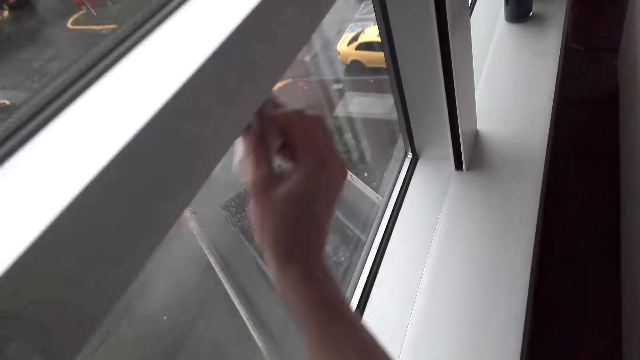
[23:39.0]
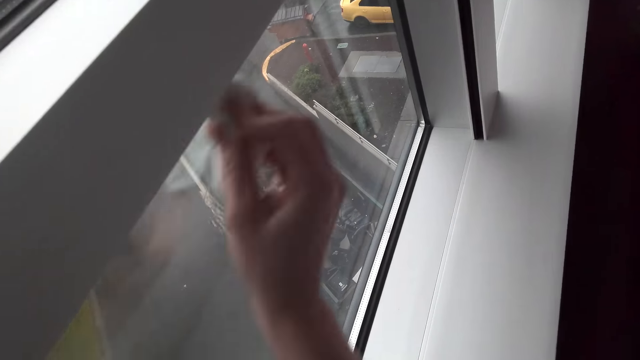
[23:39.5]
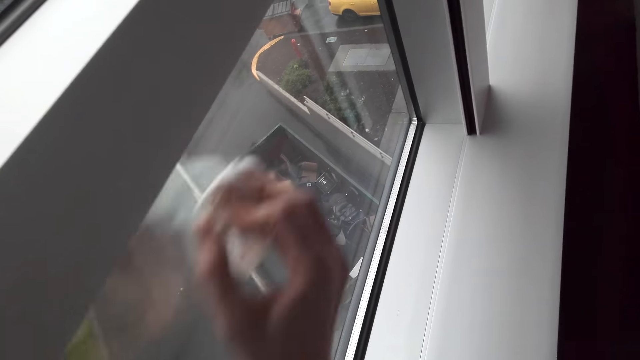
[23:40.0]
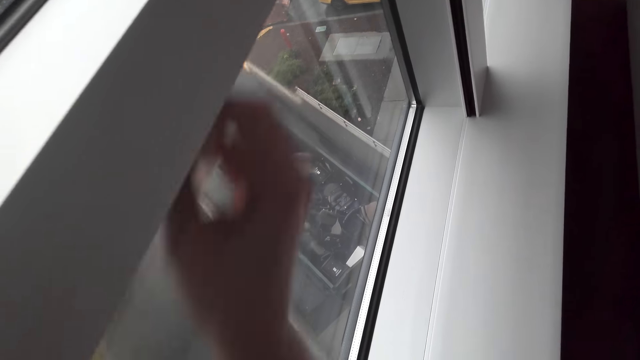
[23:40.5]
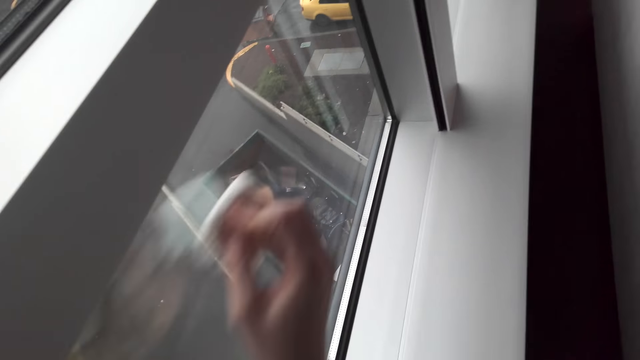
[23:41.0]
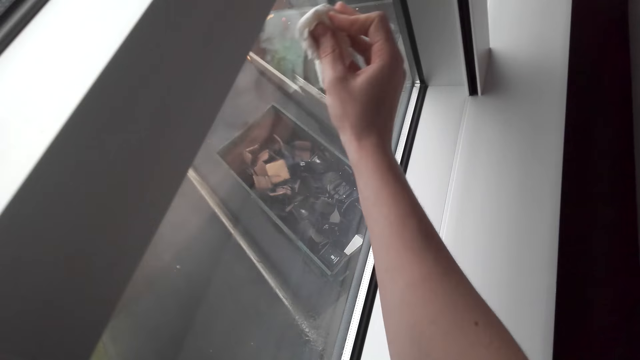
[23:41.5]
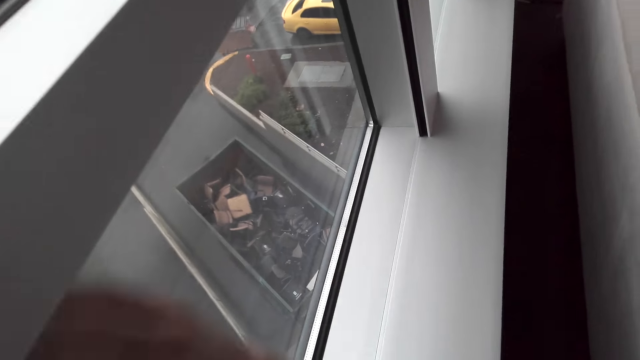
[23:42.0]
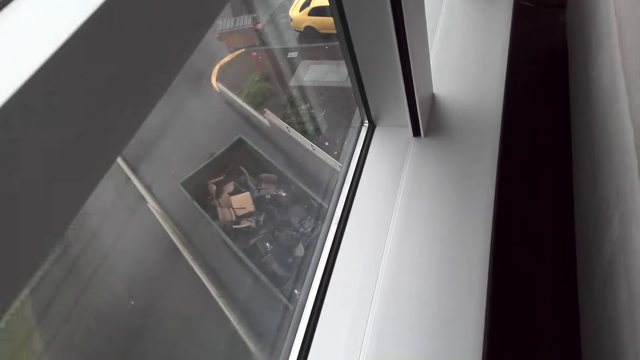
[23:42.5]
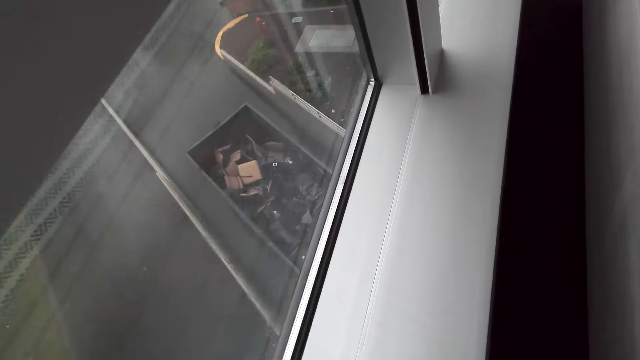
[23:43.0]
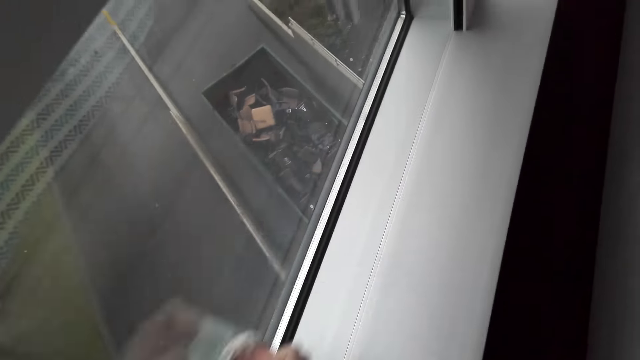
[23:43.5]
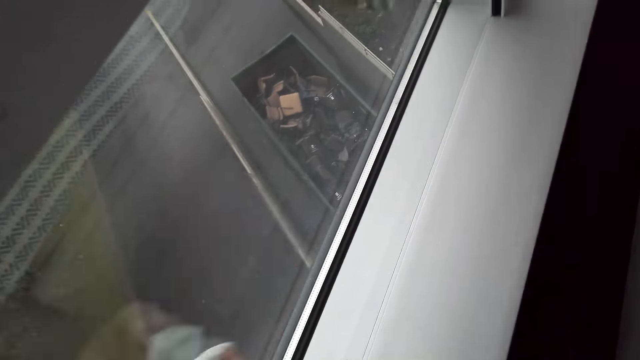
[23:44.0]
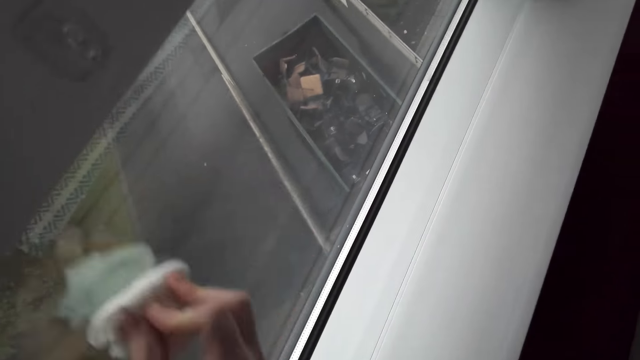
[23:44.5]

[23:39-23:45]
The camera wearer wipes the window with the tissue paper.

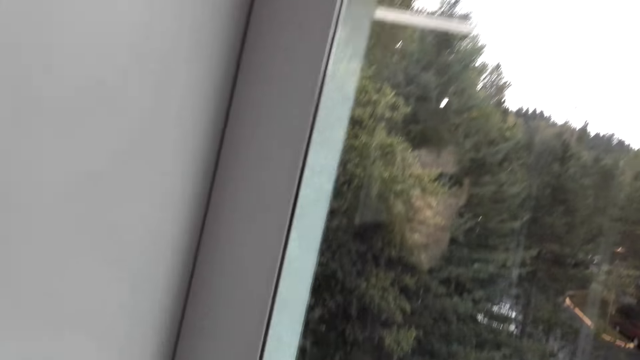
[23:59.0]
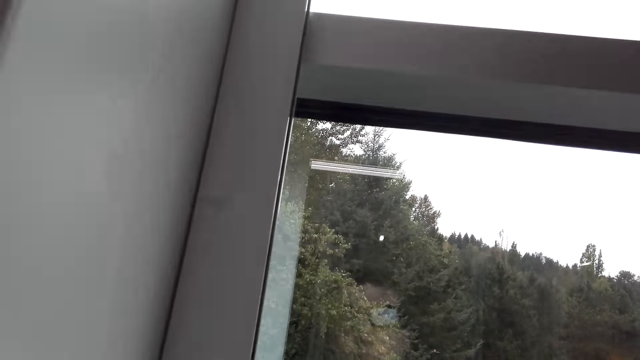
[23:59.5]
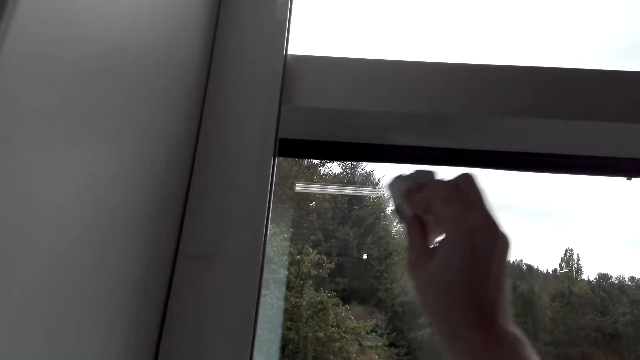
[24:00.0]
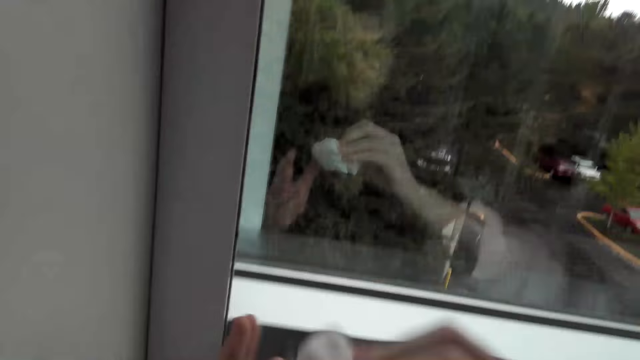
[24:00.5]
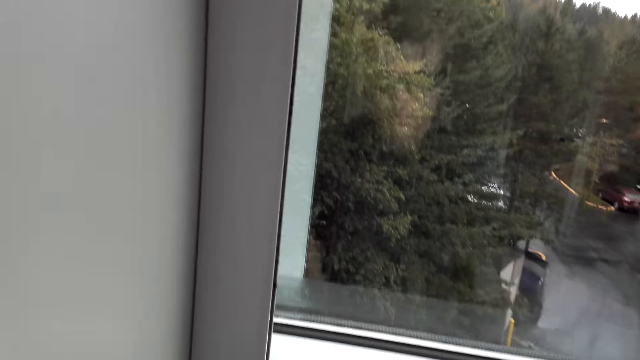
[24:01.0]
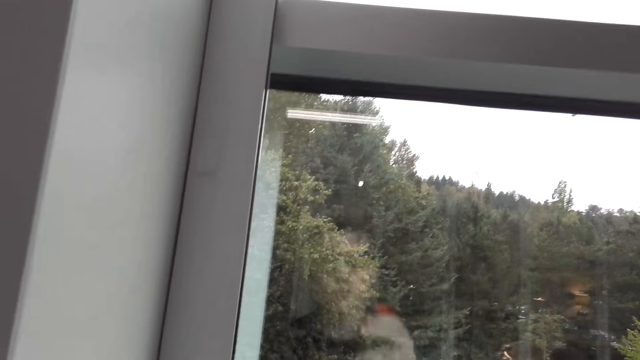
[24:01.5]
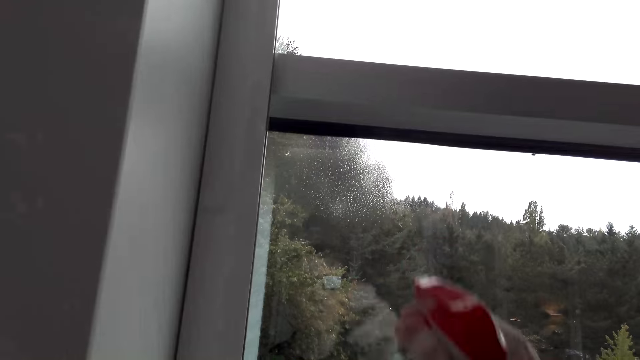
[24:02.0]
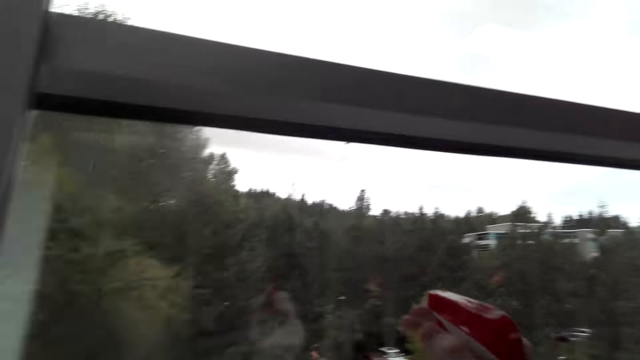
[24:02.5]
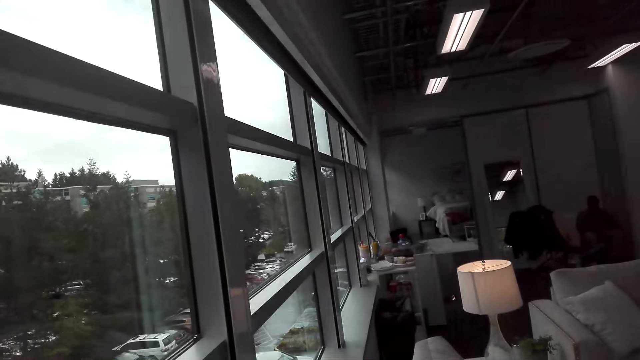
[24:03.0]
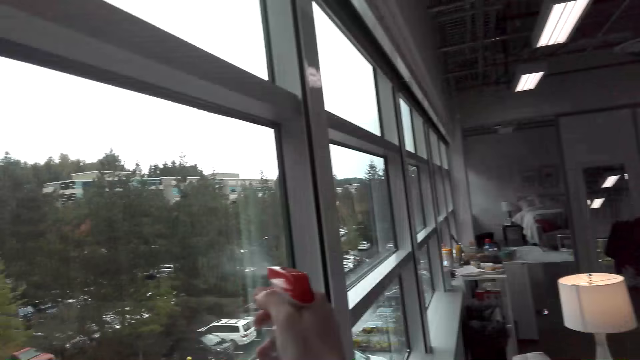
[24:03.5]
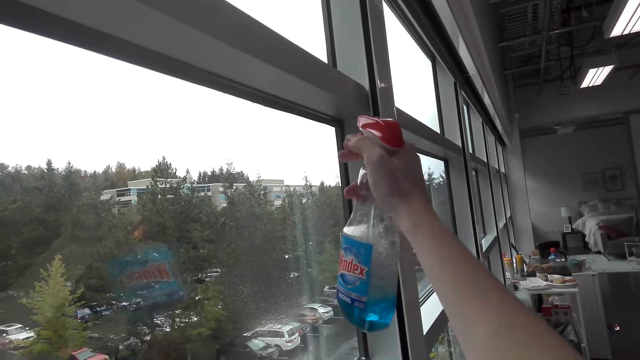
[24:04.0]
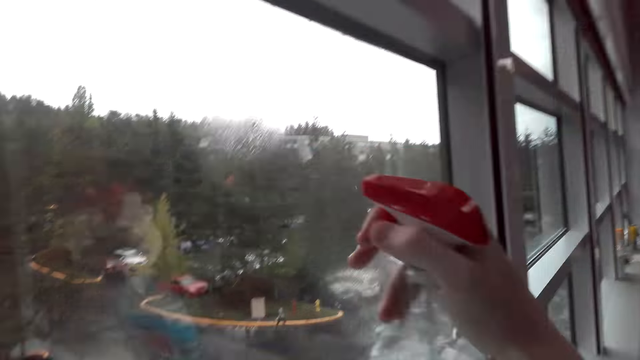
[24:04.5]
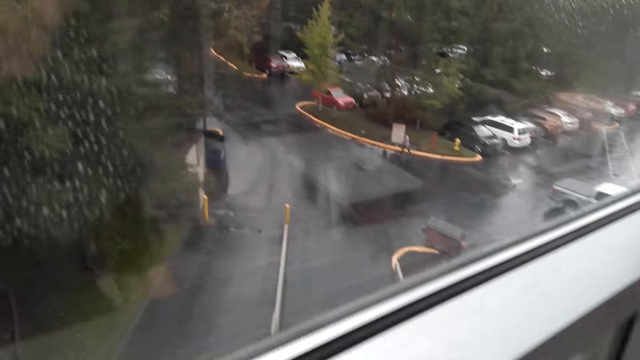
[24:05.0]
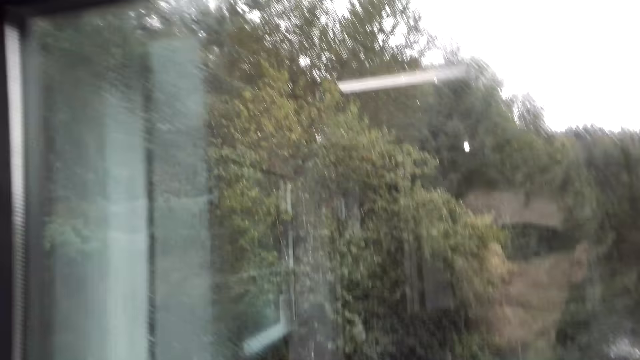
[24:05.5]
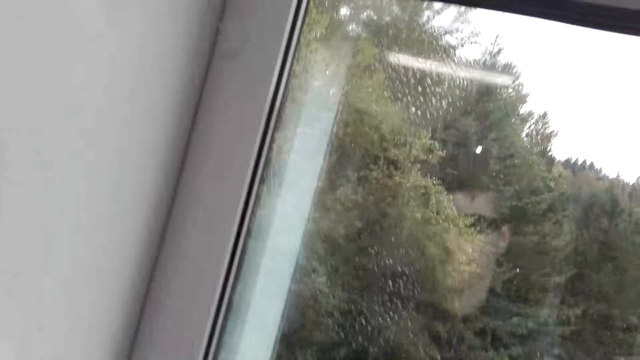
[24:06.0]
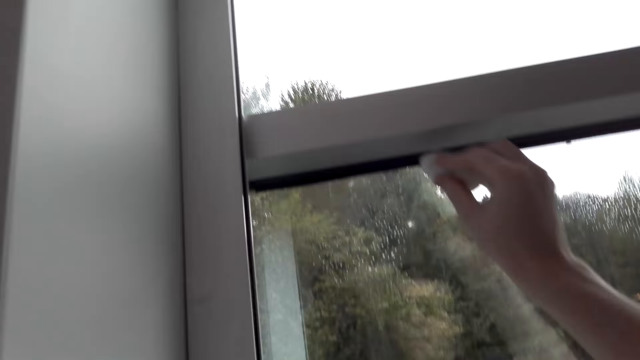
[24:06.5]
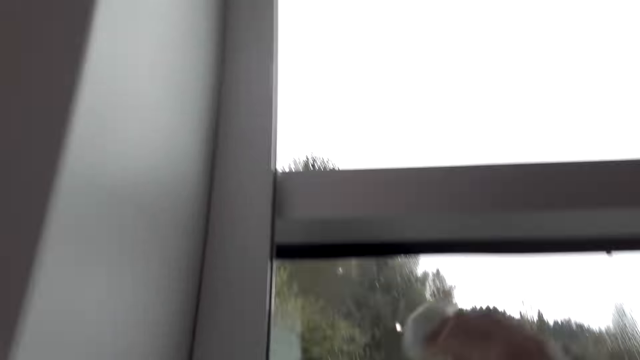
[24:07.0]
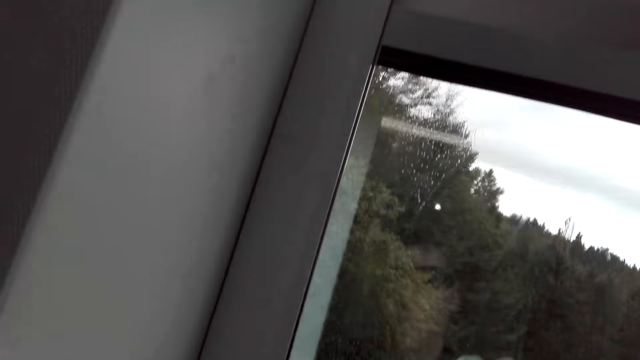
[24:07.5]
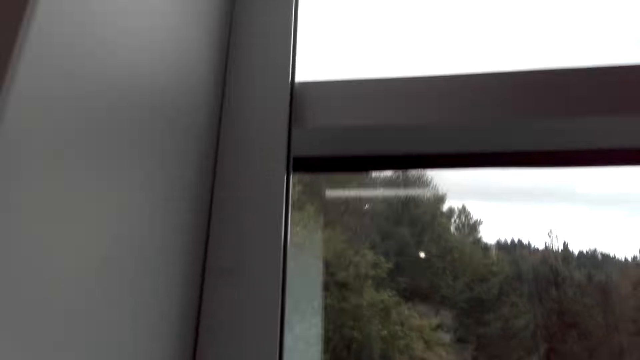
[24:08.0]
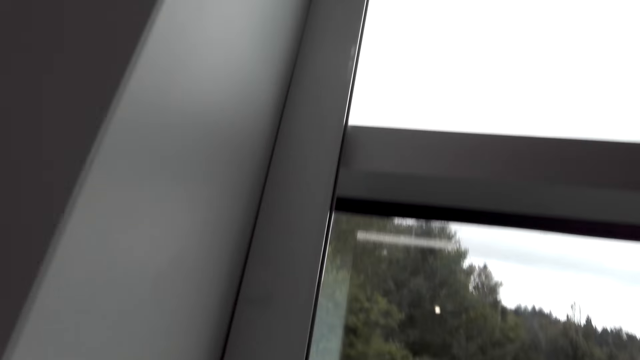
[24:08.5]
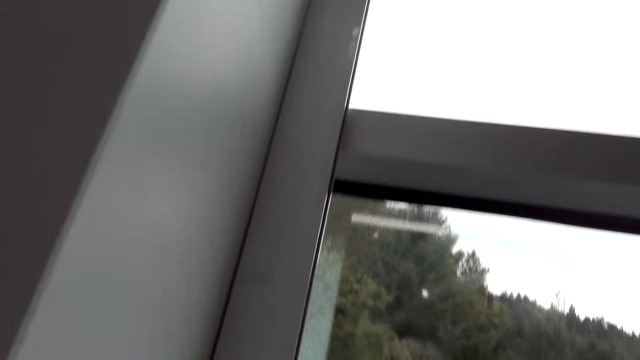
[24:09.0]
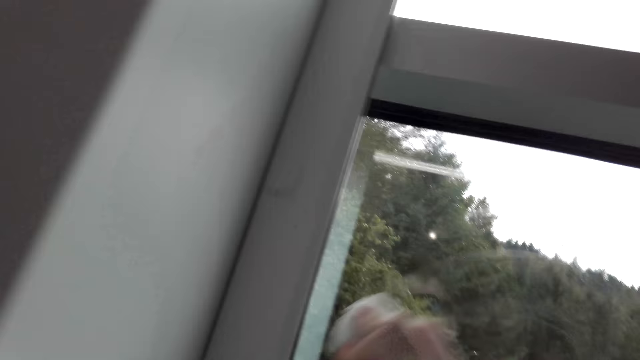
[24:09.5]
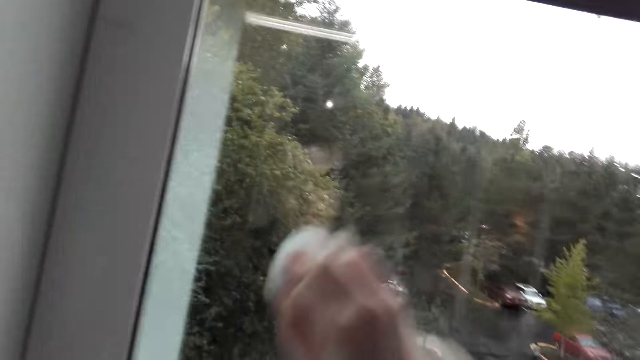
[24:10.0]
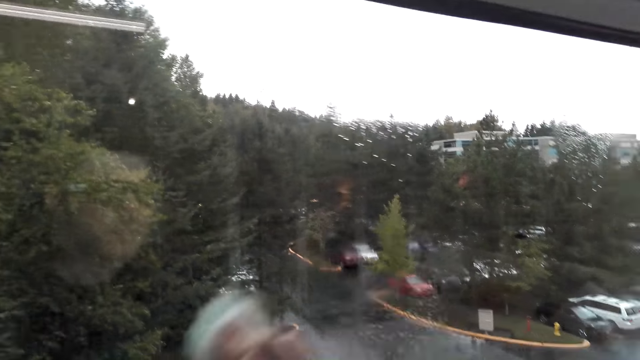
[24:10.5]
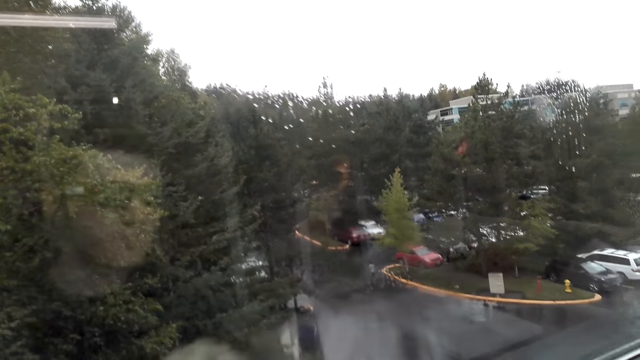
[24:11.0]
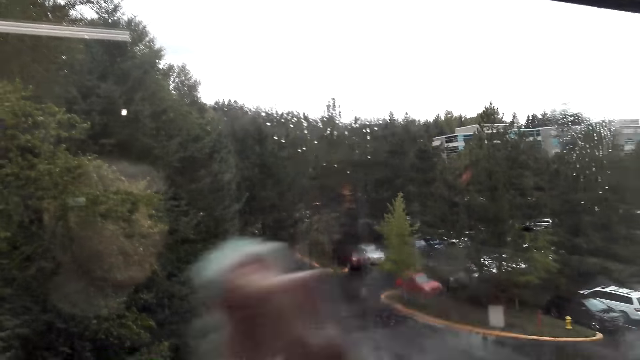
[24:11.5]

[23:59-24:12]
The camera wearer sprays Windex cleaner to the glass. They put the Windex bottle down. They wipe the window with the tissue paper.

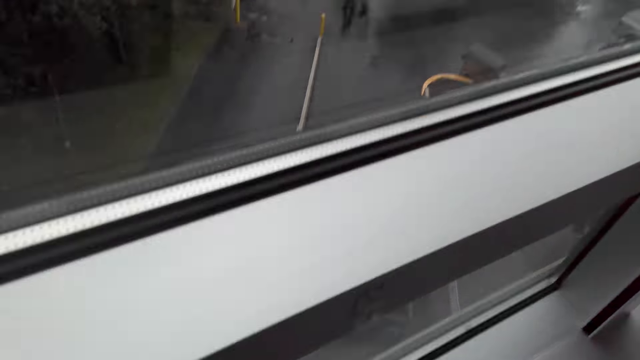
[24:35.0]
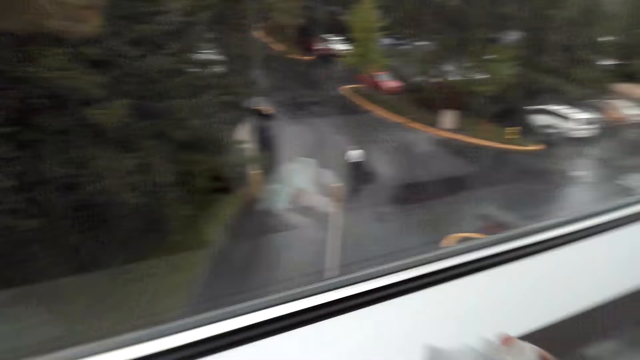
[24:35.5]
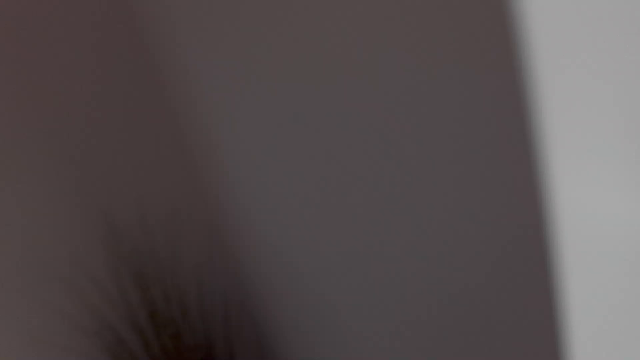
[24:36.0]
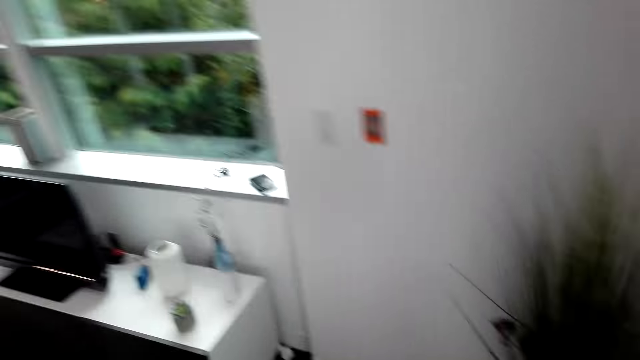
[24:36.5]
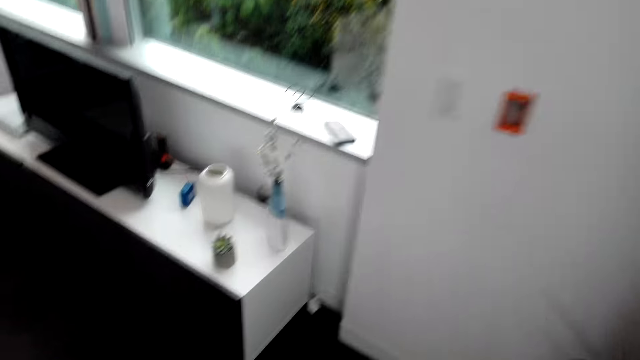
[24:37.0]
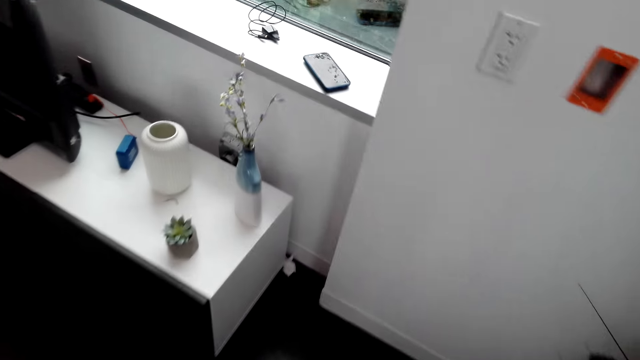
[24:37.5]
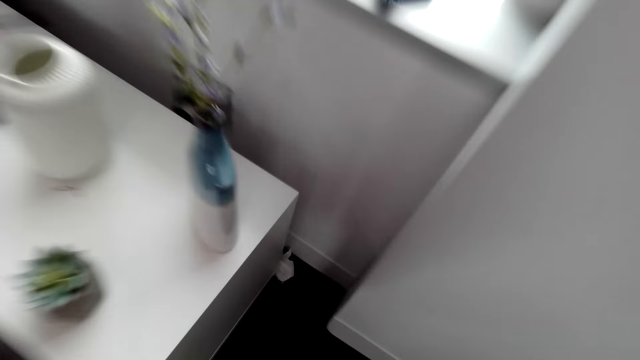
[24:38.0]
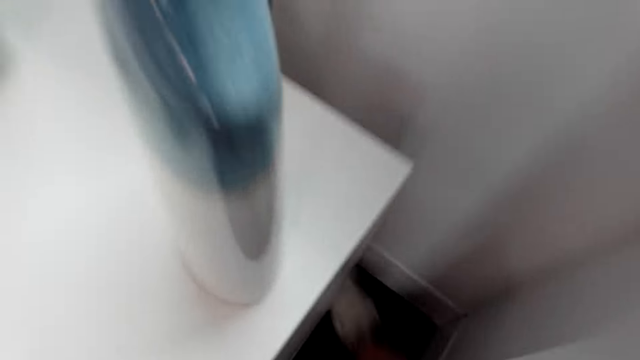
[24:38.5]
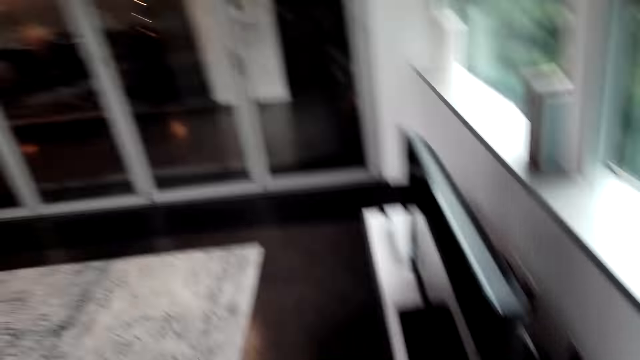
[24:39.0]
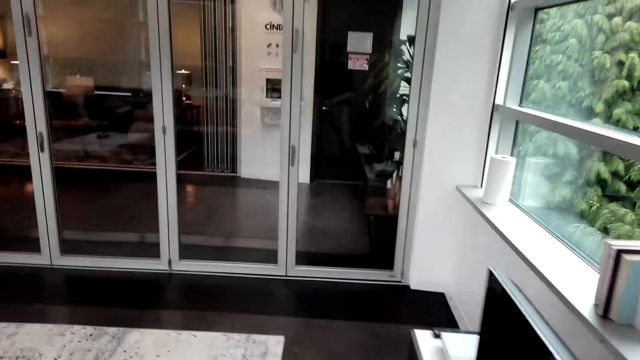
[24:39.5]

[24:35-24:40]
The camera wearer walks in the room. They cut a piece of the tissue paper. They pick a used tissue paper. They walk in the room.
